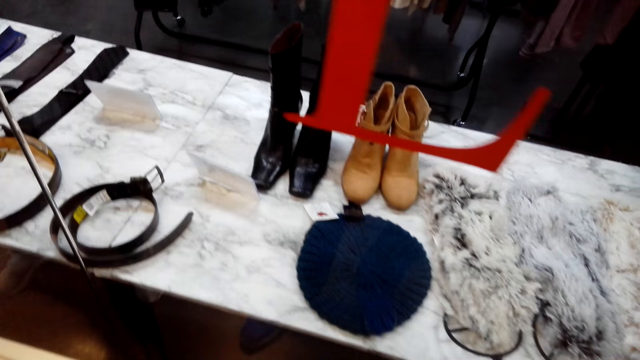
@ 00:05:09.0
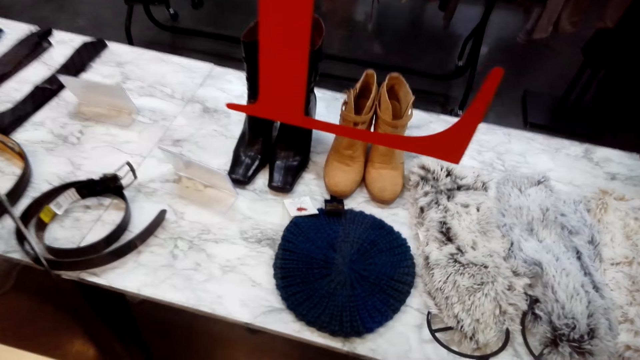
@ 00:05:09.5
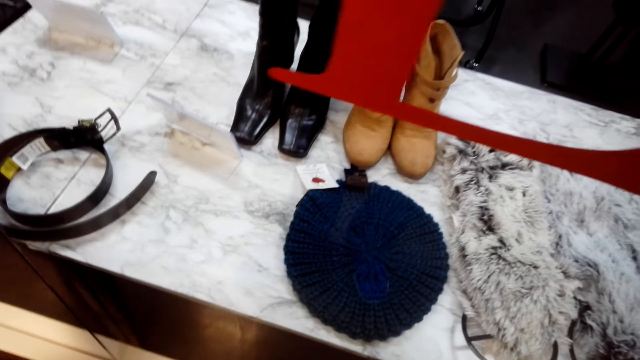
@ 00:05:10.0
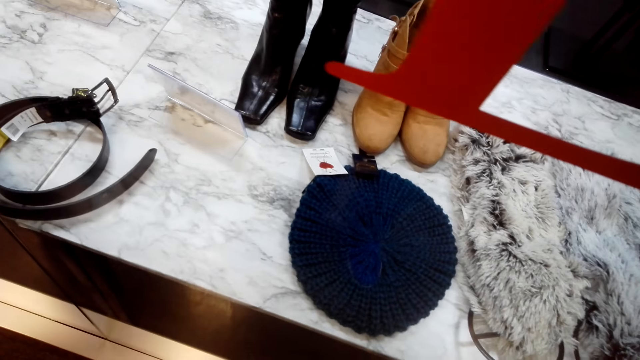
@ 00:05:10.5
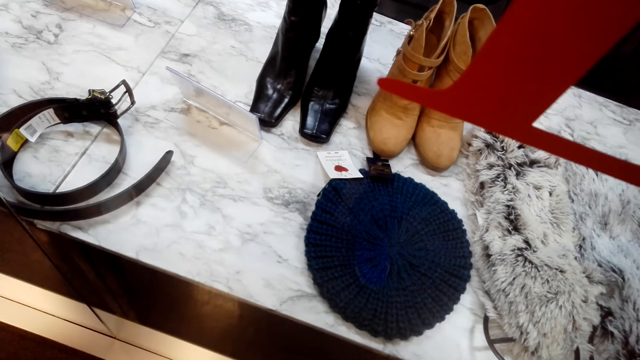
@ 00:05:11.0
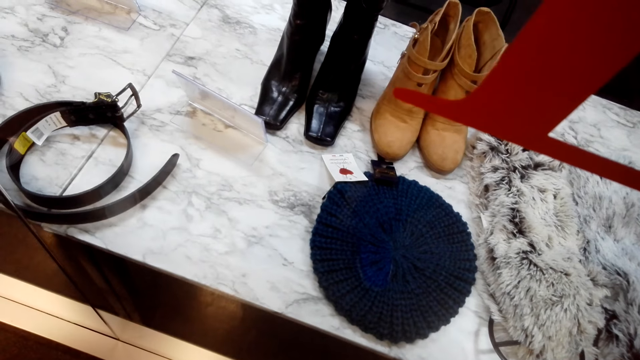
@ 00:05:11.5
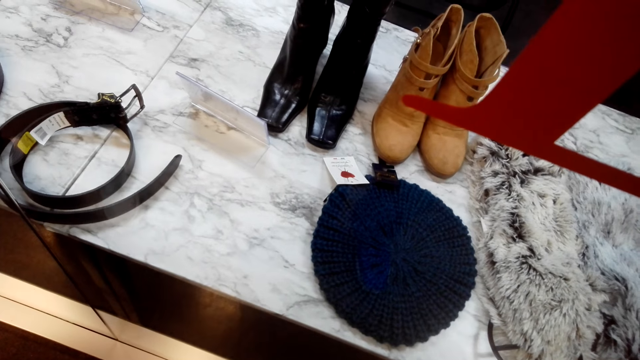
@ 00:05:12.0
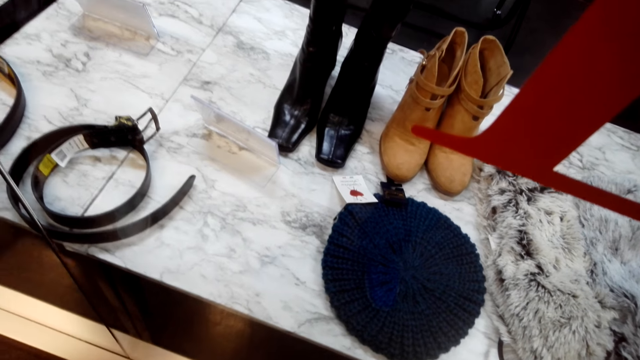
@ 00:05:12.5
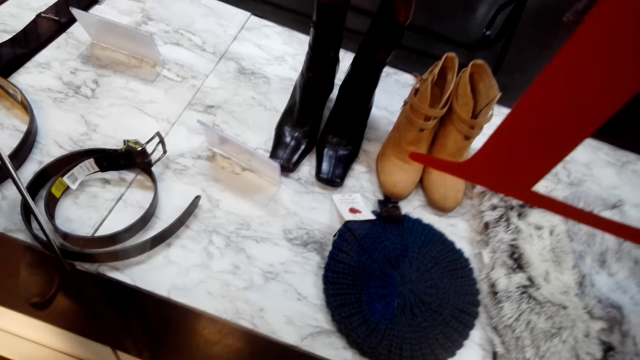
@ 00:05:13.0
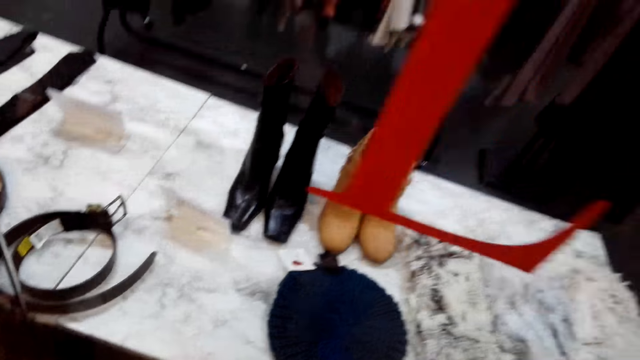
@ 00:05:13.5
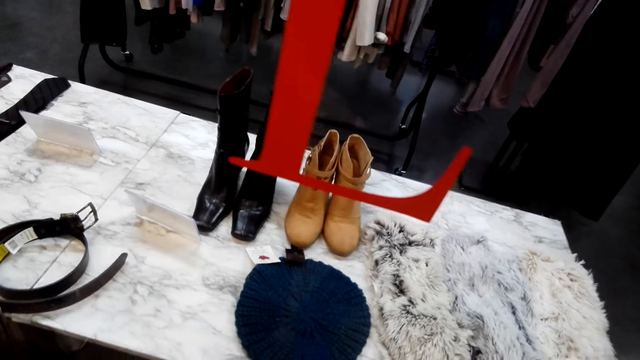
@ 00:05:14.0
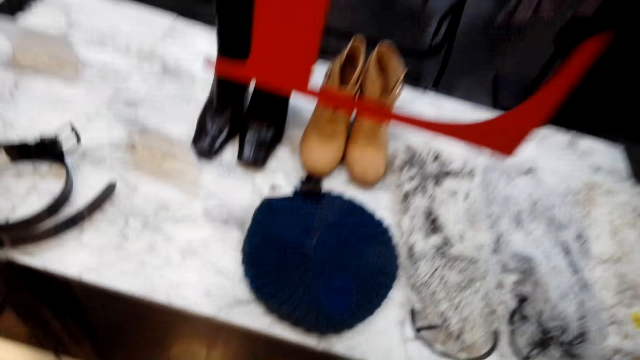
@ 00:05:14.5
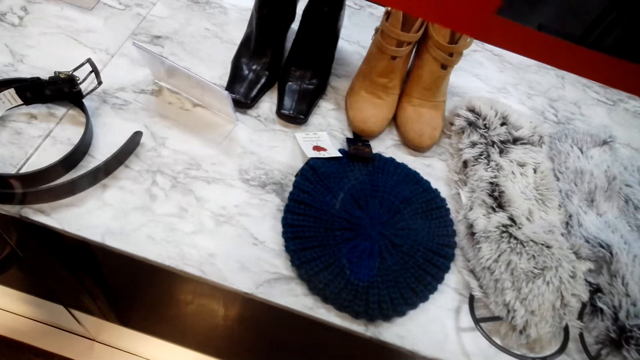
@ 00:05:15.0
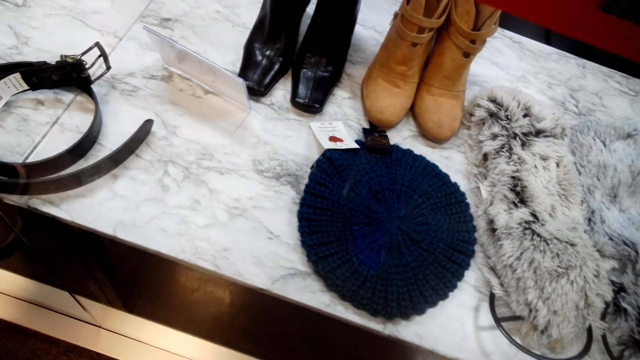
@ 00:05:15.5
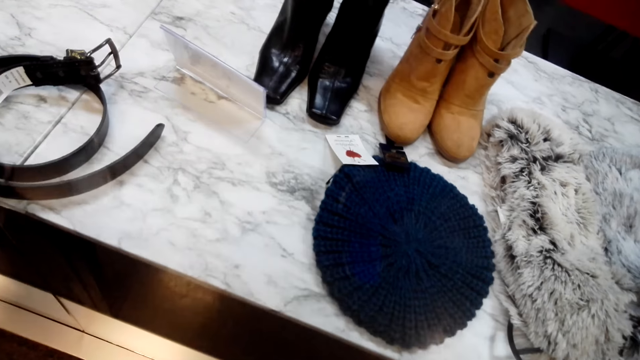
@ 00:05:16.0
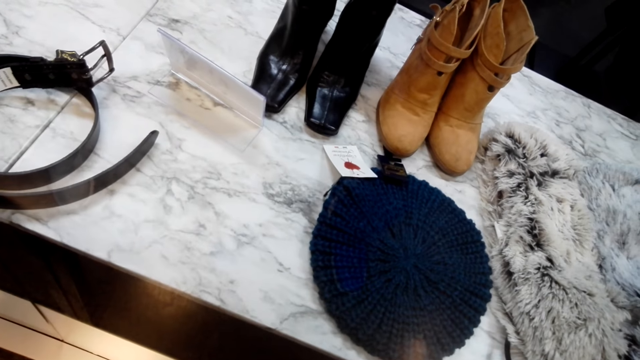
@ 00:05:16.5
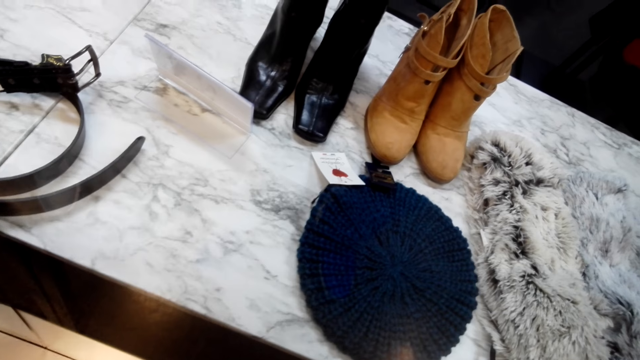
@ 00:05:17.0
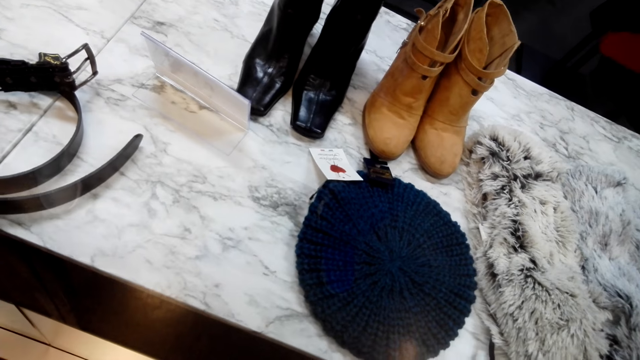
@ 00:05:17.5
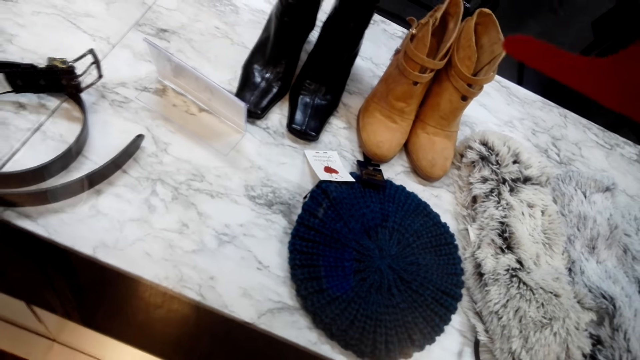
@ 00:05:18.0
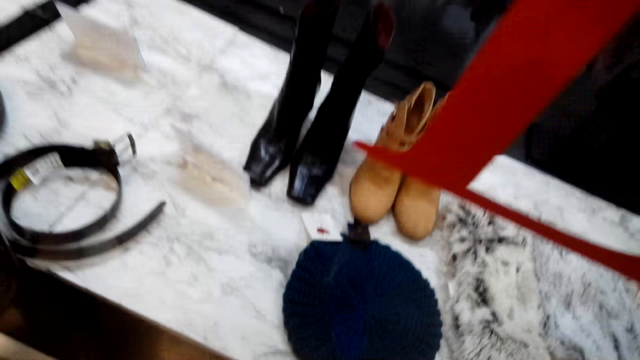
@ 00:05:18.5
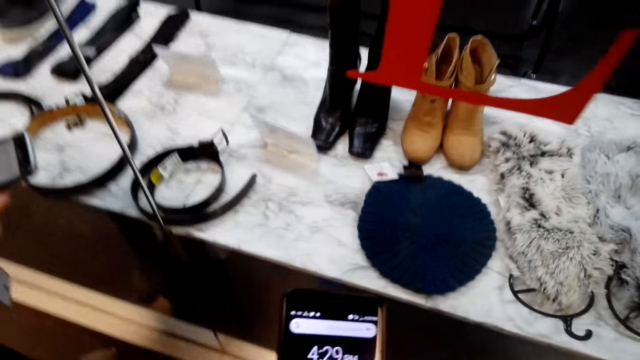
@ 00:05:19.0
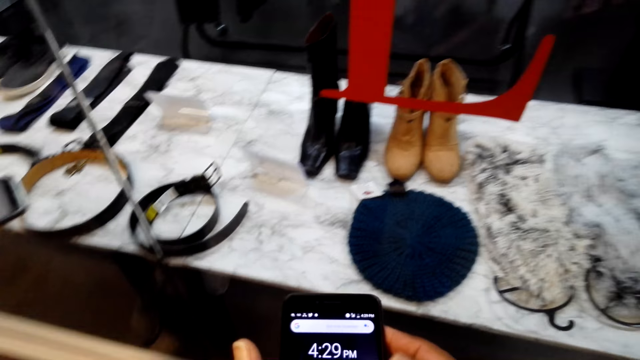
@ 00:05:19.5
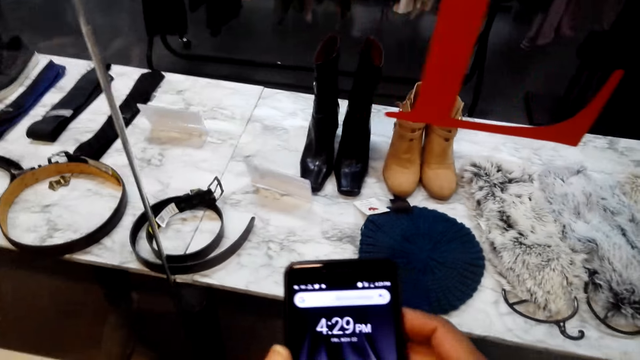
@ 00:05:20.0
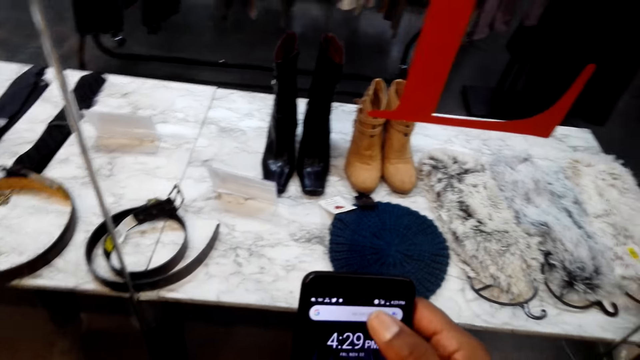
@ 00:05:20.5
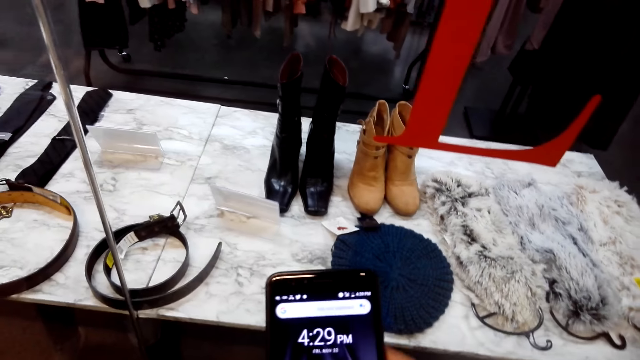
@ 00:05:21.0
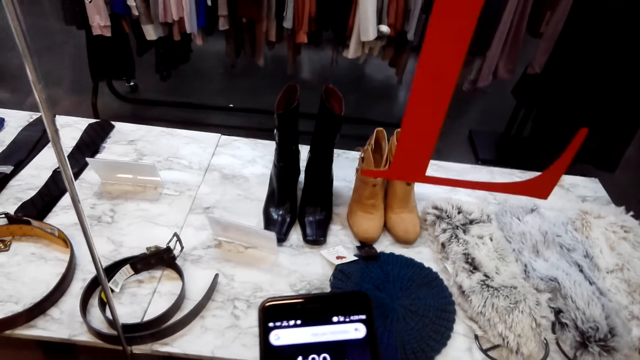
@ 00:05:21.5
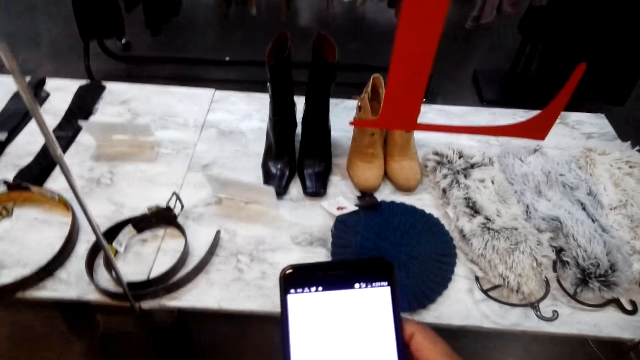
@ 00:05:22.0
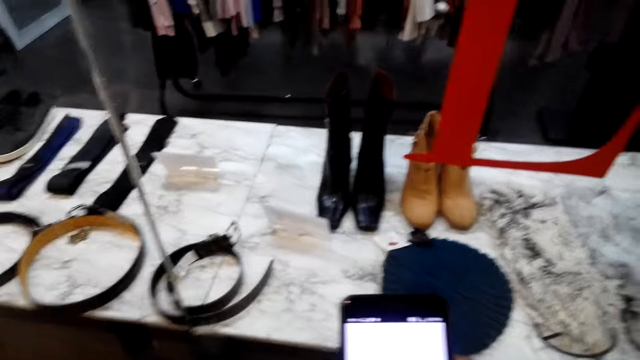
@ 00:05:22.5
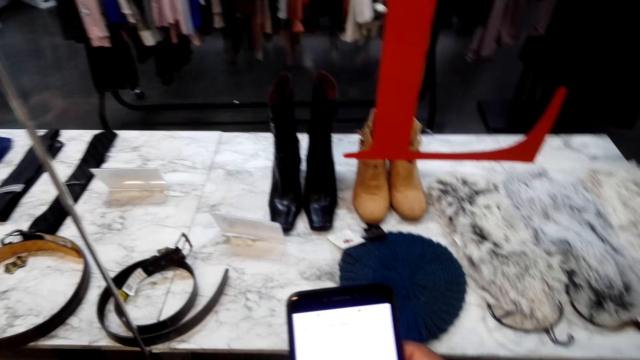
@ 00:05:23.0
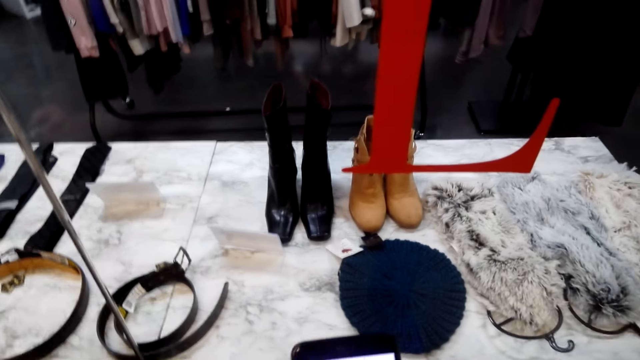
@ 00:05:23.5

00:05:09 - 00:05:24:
The camera wearer swipes on the phone's screen.

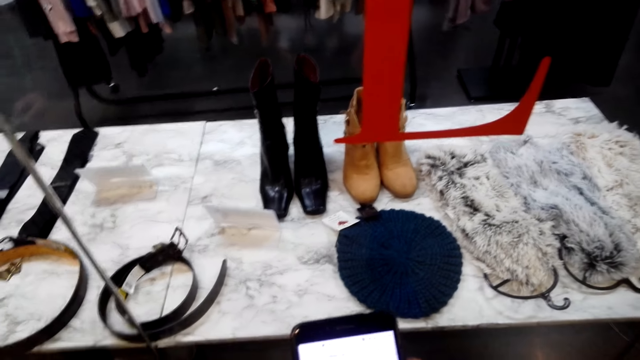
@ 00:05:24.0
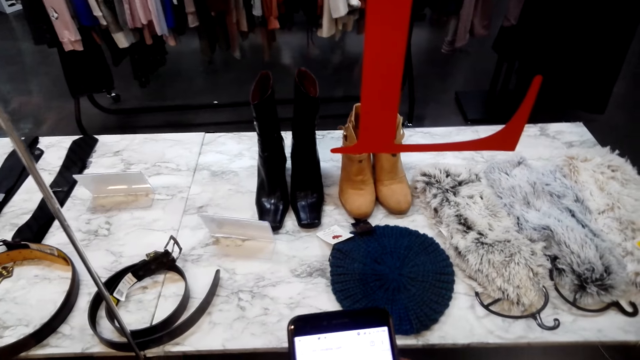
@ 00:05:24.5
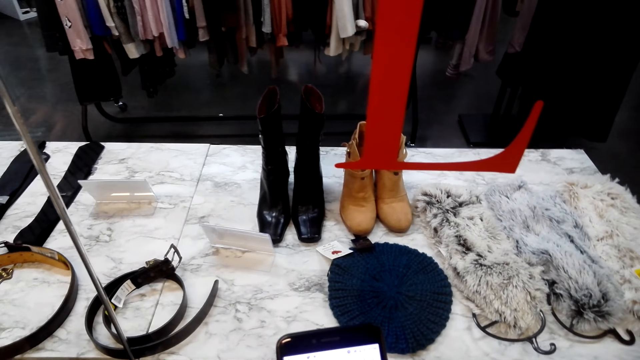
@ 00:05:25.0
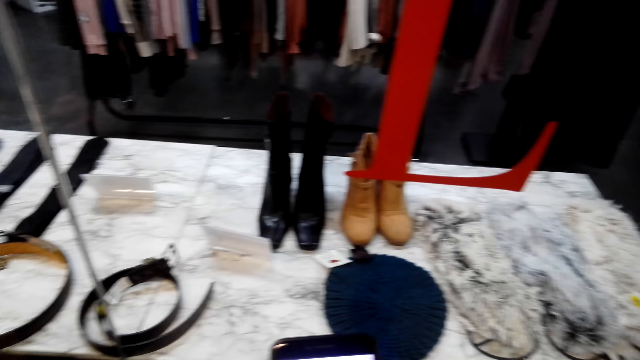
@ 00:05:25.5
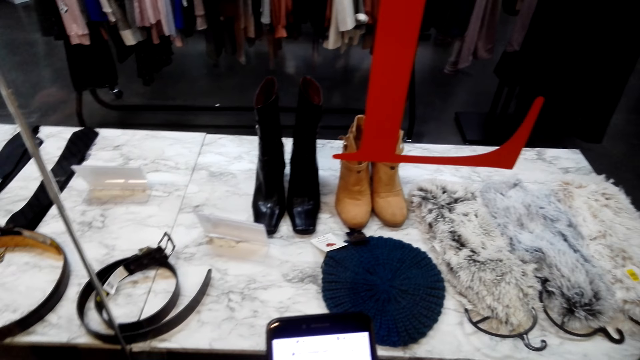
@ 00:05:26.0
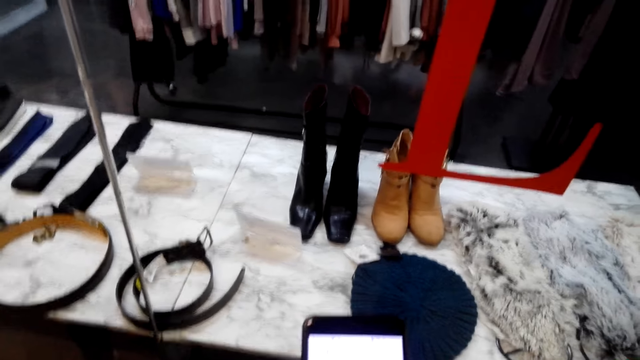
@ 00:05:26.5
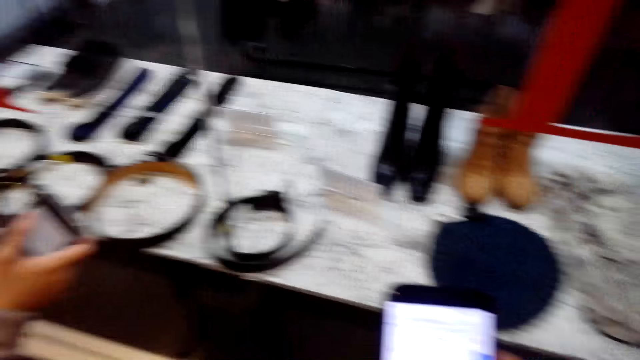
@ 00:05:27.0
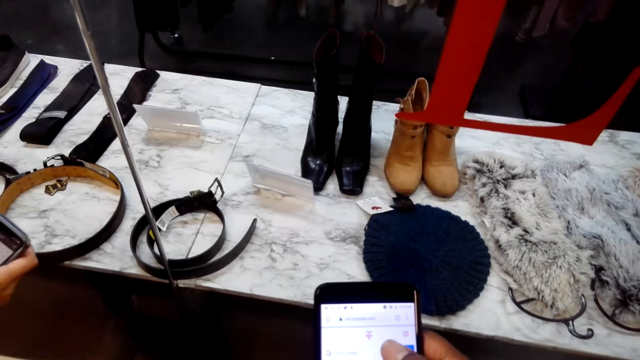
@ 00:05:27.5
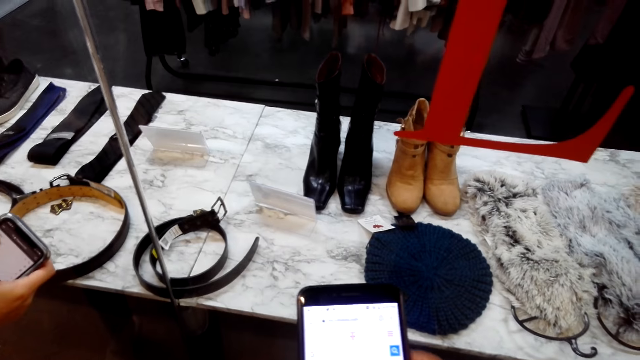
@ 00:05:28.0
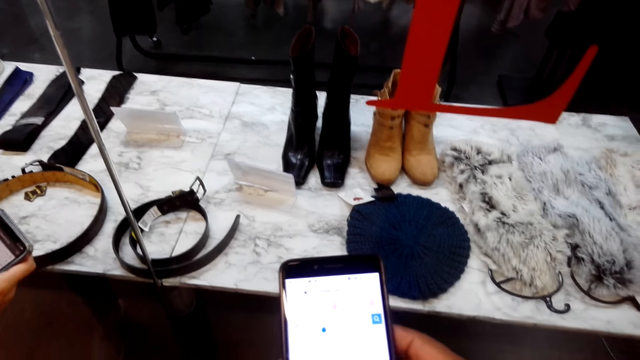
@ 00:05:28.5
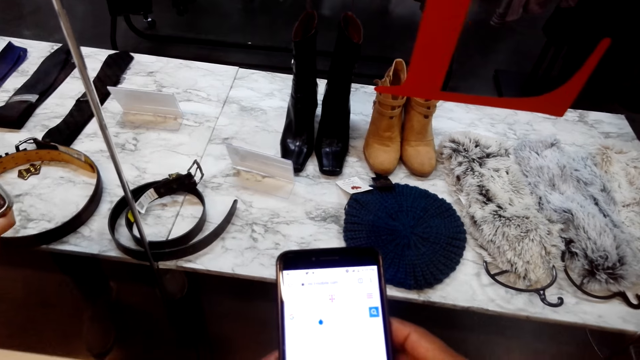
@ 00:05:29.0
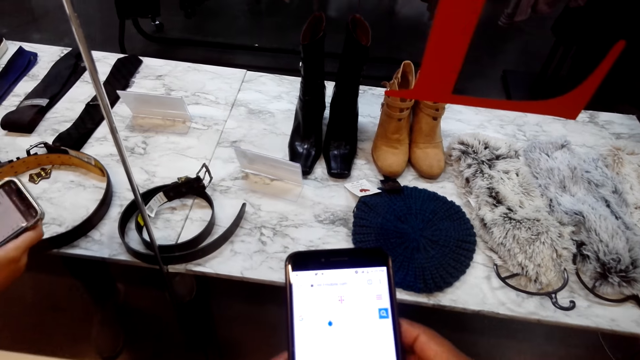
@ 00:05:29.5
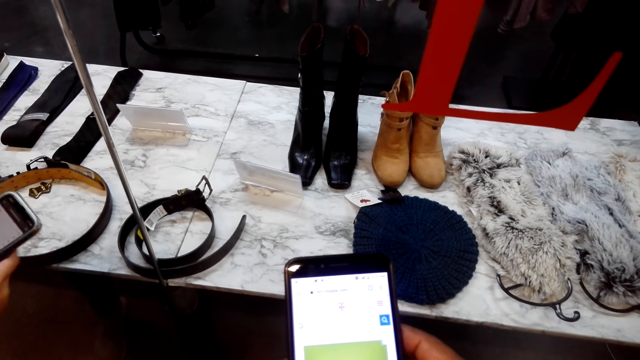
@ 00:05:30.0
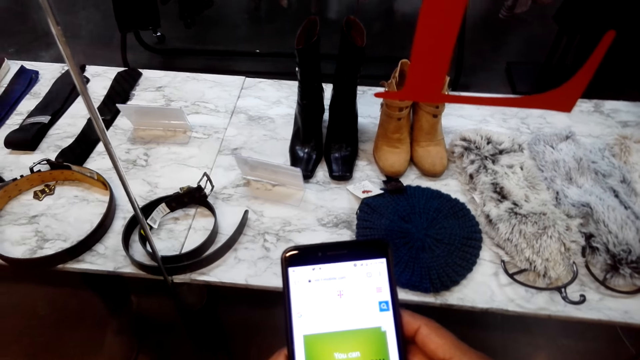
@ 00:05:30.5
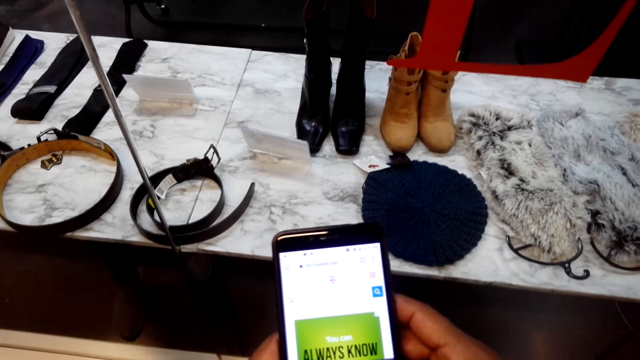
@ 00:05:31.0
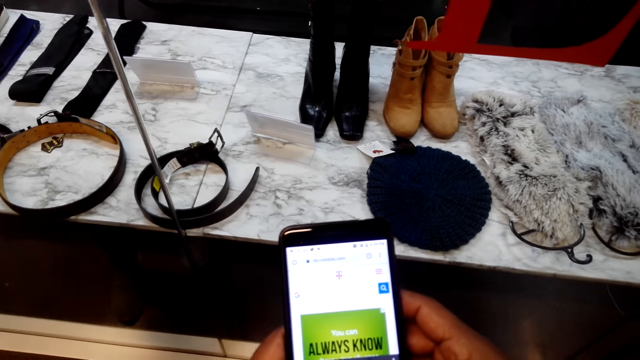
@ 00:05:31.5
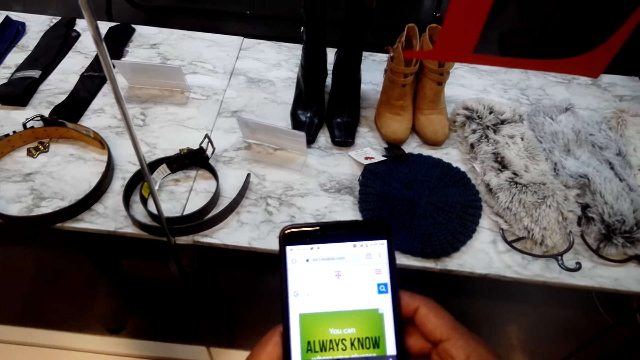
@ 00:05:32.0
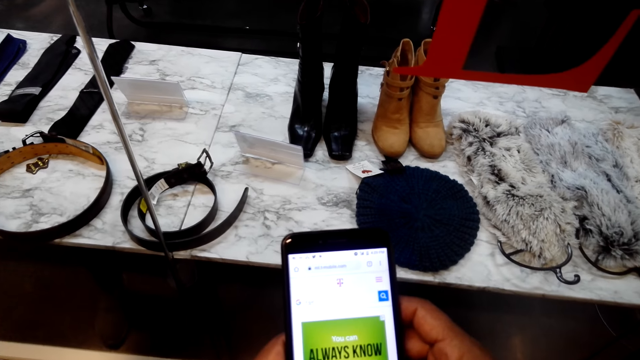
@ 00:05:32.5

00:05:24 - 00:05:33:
A woman swipes on the phone's screen. The camera wearer swipes on the phone's screen.
